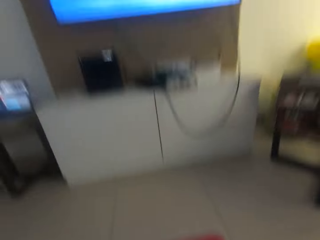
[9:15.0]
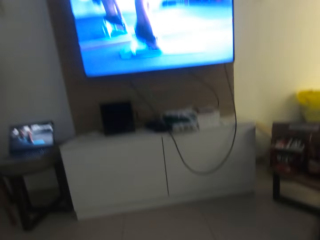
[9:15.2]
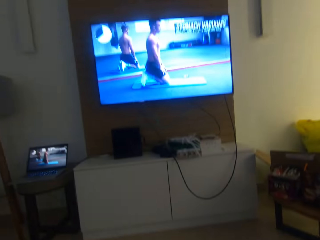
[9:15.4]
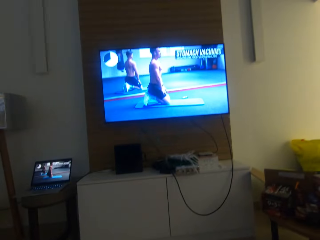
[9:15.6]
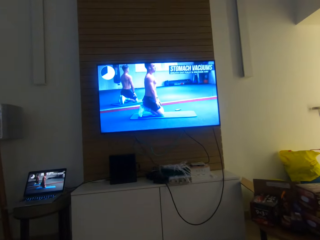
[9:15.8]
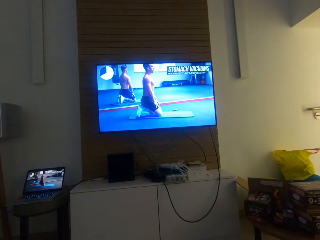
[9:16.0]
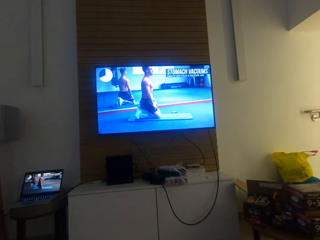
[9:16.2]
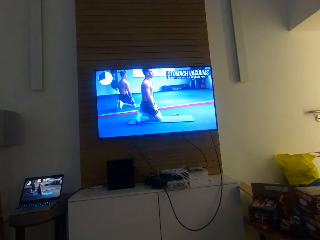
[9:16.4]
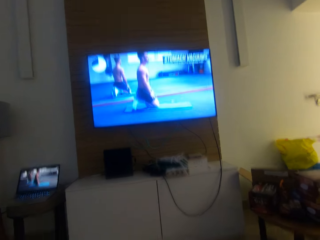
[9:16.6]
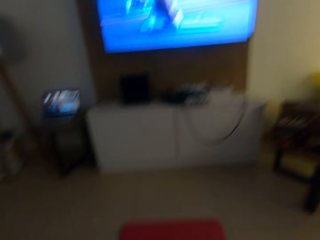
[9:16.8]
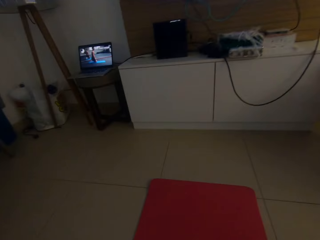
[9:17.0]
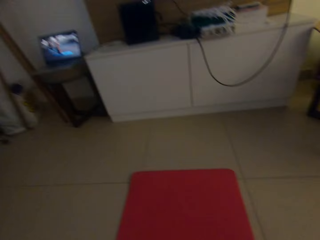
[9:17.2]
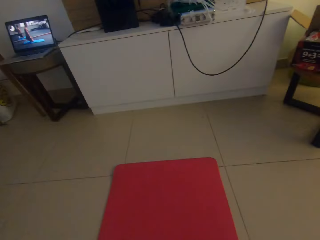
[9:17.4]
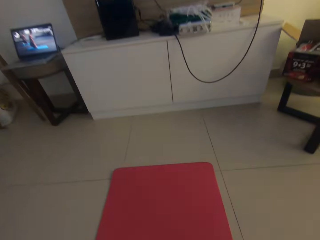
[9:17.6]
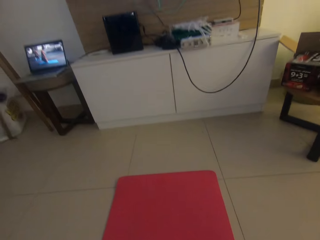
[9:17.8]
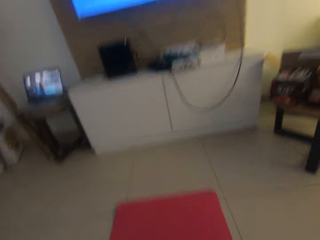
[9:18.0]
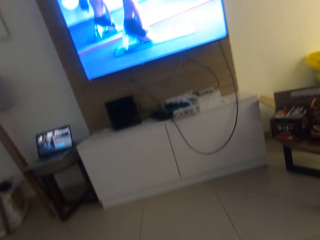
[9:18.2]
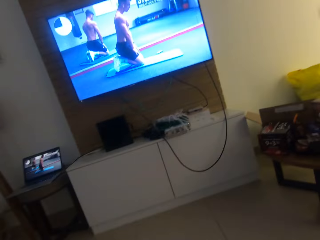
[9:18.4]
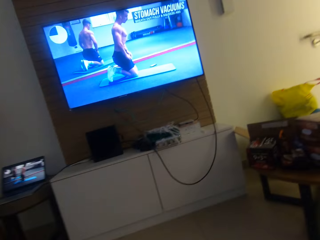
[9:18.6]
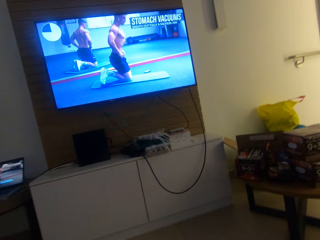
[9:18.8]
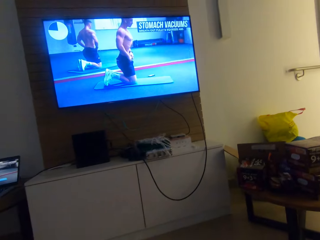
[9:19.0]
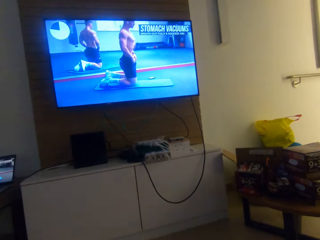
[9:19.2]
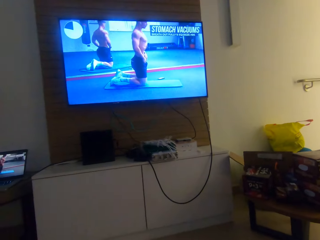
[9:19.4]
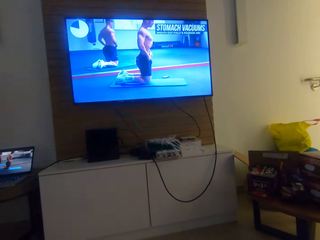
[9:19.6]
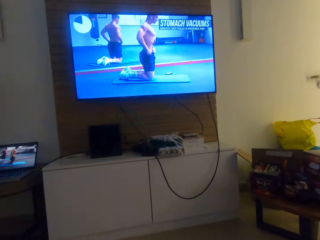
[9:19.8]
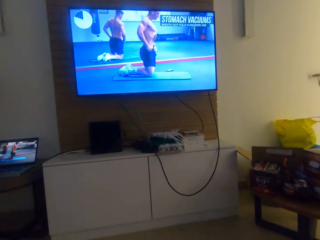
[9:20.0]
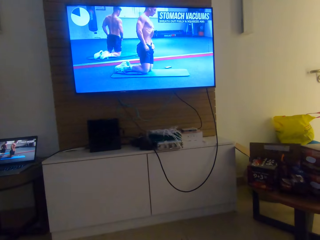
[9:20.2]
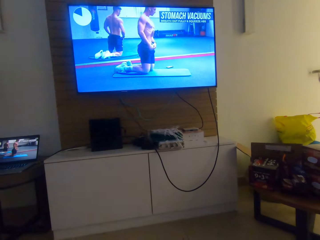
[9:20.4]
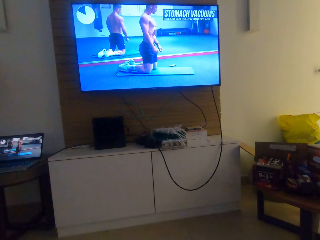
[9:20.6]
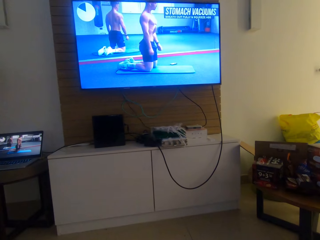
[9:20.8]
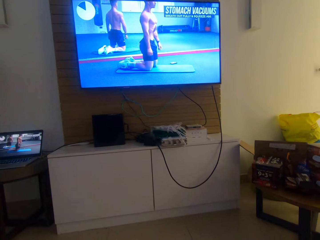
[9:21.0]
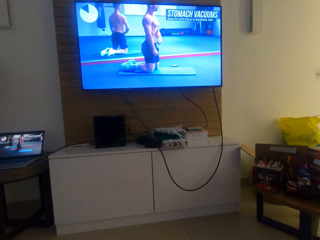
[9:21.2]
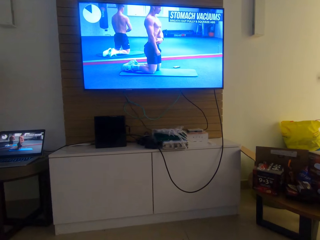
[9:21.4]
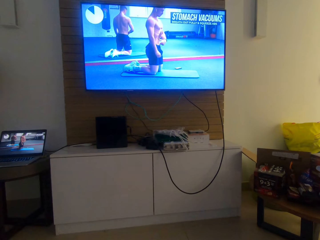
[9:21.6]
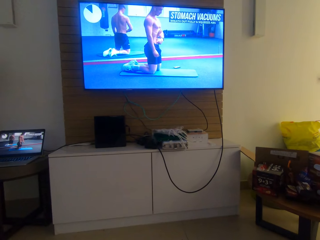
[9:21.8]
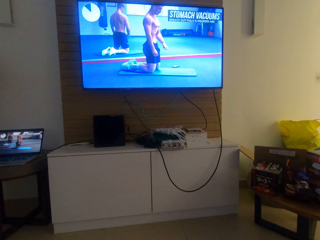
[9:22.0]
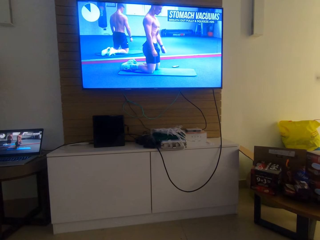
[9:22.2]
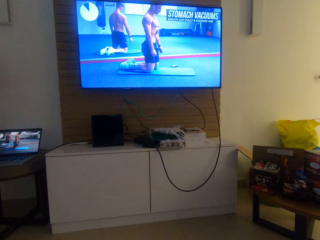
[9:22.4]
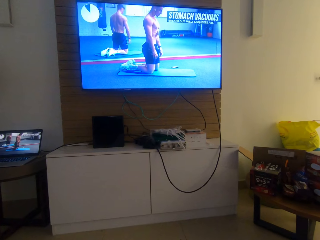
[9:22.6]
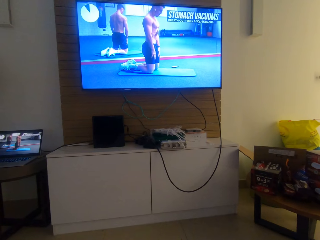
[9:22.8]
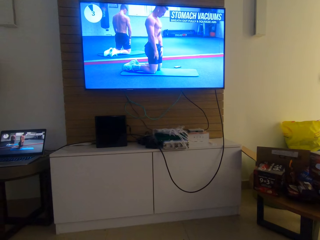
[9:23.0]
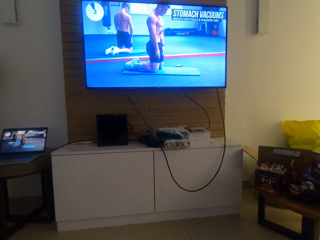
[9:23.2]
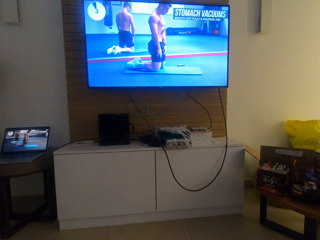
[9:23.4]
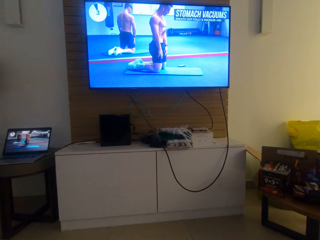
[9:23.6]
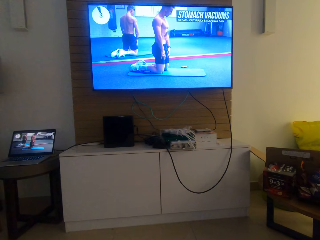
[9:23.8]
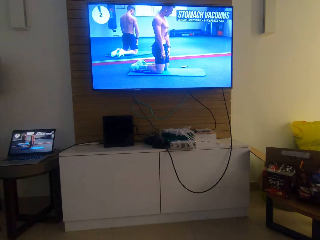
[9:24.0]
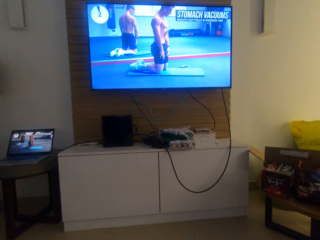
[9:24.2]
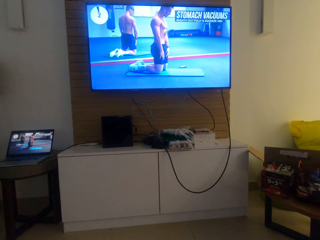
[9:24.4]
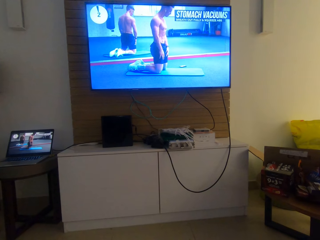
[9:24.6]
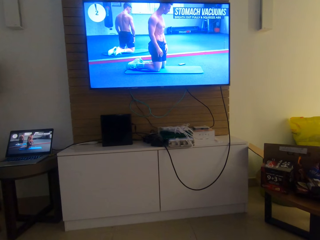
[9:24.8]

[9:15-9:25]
The camera wearer watches the television. They watch the television again. They look around. They stare at the television.

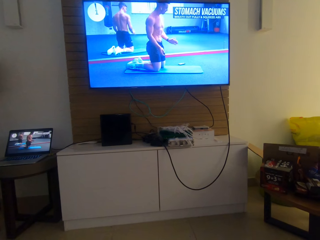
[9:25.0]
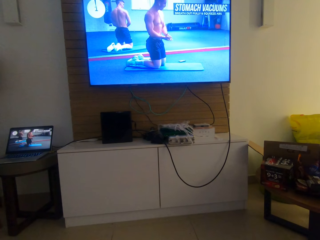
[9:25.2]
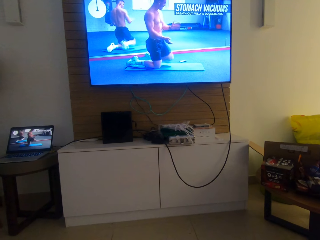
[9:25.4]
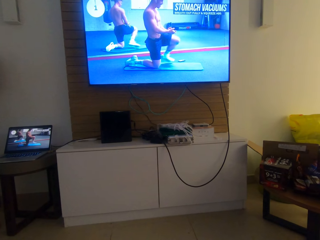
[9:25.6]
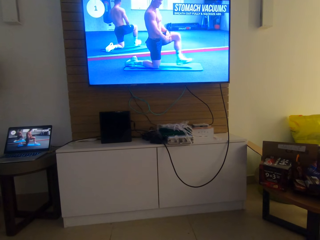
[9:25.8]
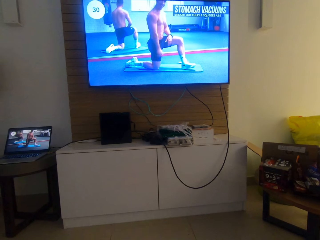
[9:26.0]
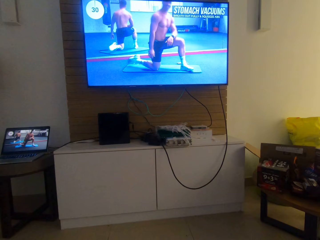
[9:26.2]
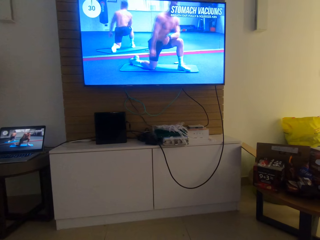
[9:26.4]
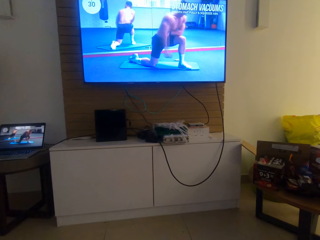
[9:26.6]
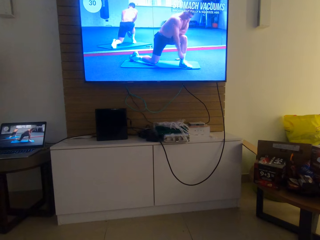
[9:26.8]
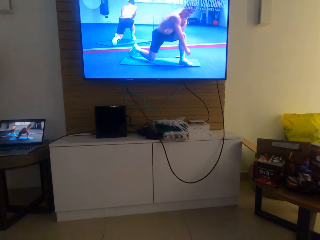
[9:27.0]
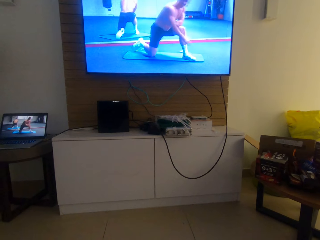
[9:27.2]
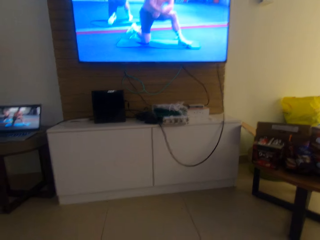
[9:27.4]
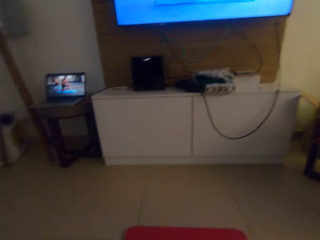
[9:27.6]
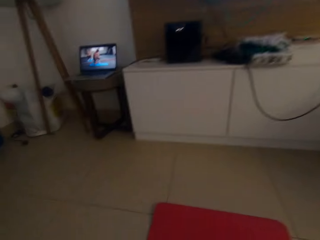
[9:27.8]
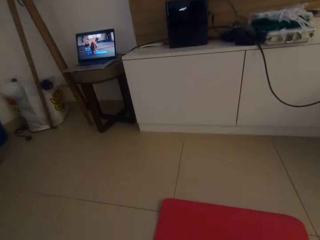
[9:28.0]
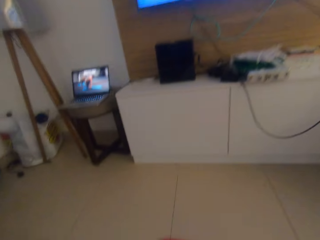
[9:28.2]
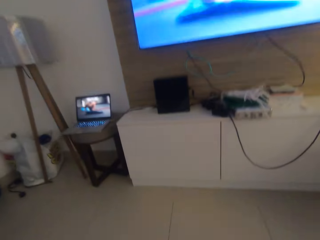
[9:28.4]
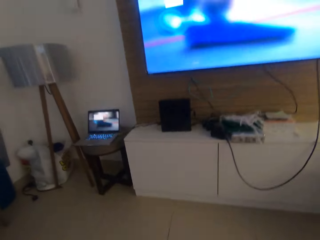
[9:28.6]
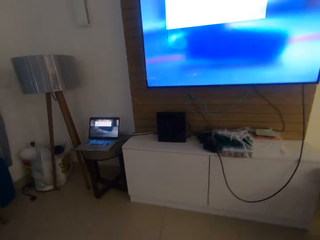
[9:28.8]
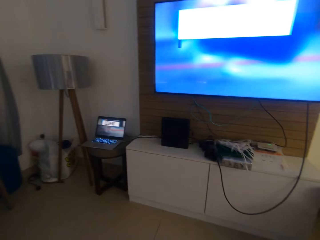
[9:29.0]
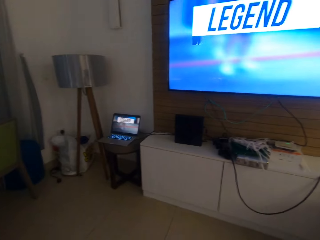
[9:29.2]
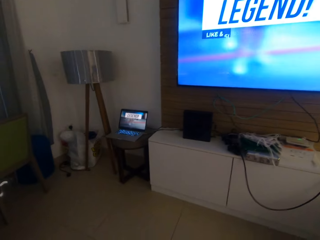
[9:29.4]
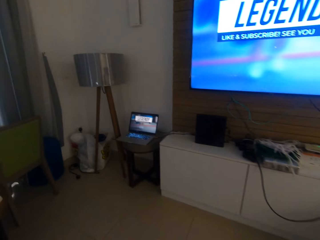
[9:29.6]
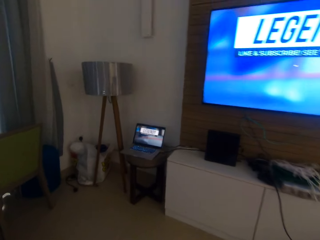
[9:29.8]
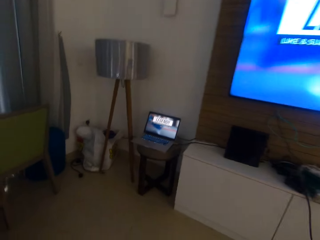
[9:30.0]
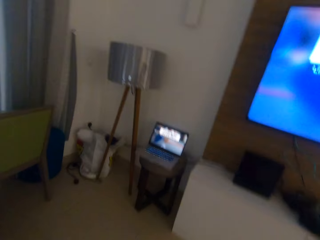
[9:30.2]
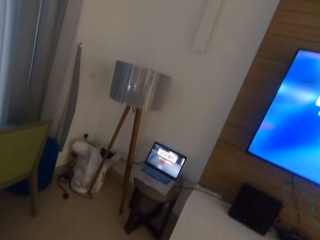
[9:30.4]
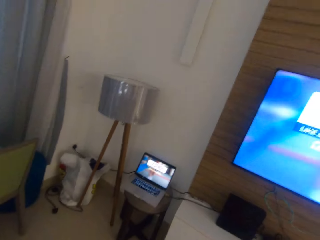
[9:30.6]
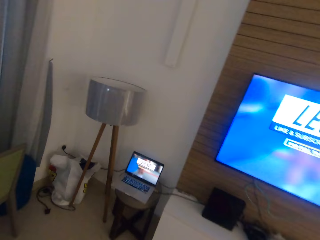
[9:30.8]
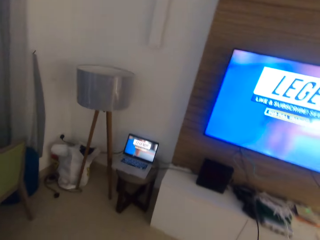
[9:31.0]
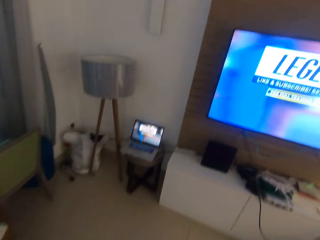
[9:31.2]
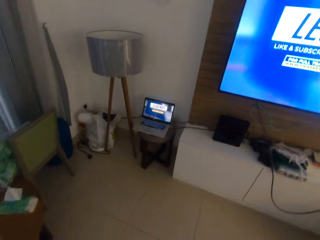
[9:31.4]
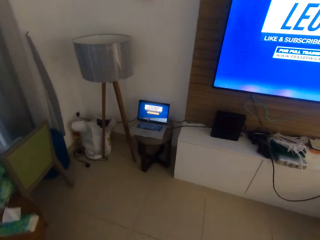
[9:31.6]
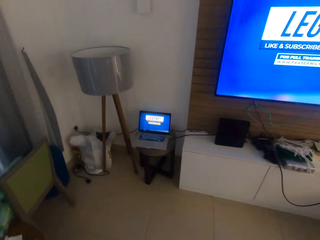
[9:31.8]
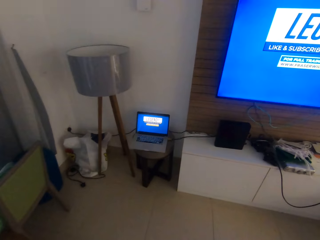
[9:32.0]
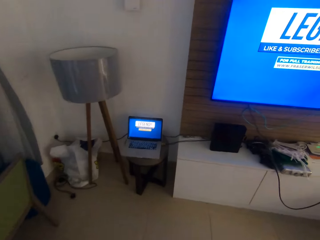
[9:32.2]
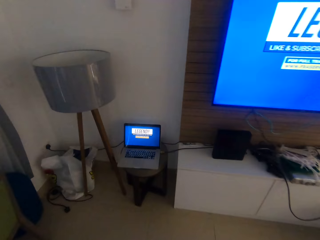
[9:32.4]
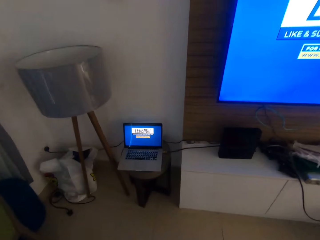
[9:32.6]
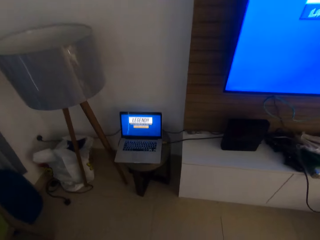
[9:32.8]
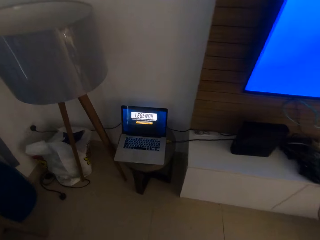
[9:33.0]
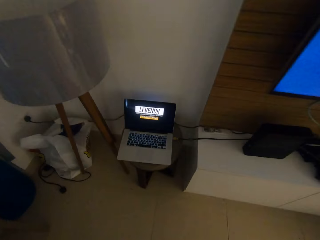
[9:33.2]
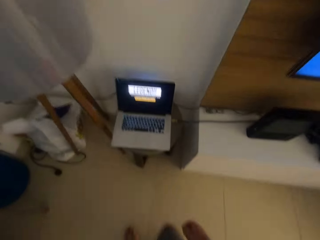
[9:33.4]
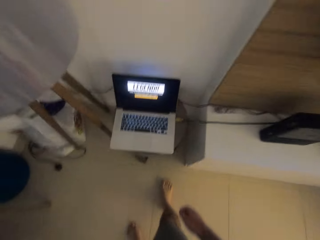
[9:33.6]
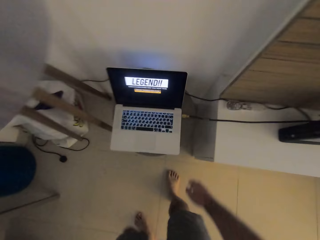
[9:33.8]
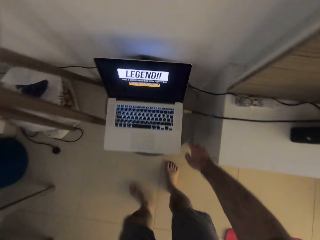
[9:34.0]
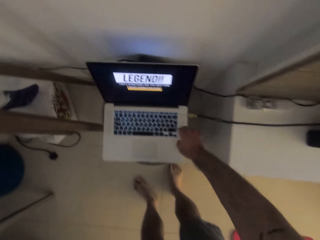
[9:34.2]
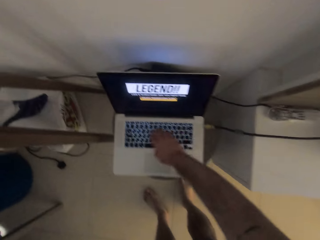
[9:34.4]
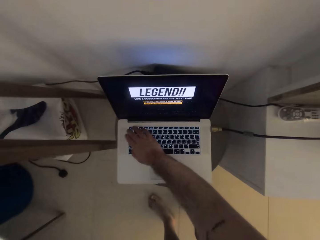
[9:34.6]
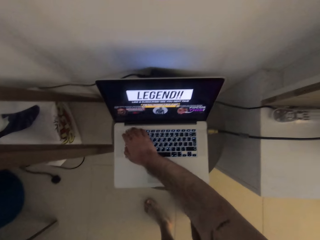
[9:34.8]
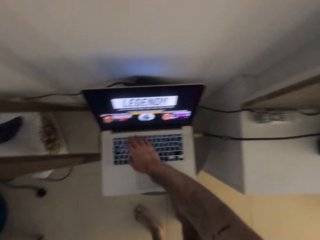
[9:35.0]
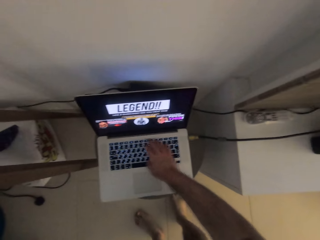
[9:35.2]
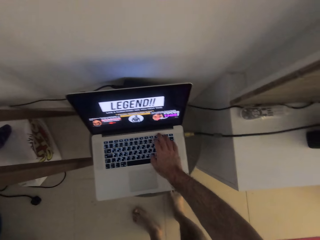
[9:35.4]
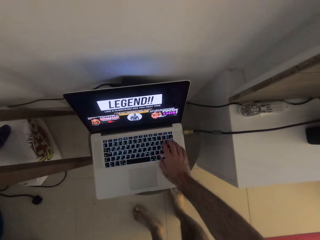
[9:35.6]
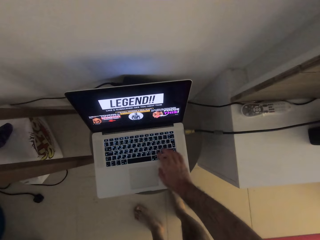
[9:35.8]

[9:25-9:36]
The camera wearer stands up. He walks towards a computer. He bends down. He operates the computer with his right hand.
